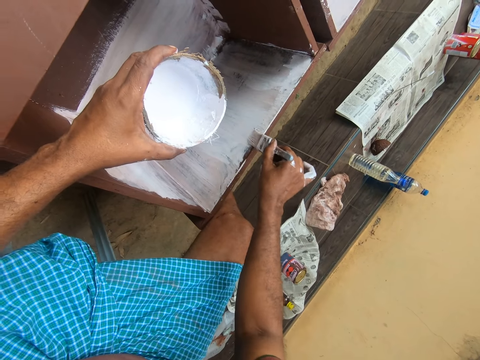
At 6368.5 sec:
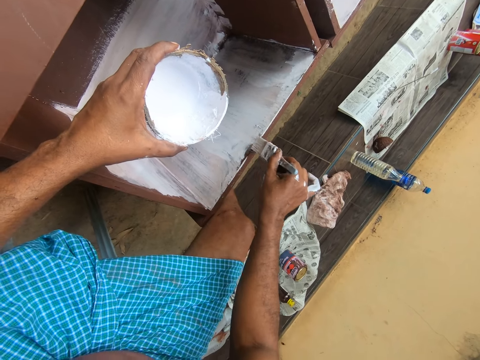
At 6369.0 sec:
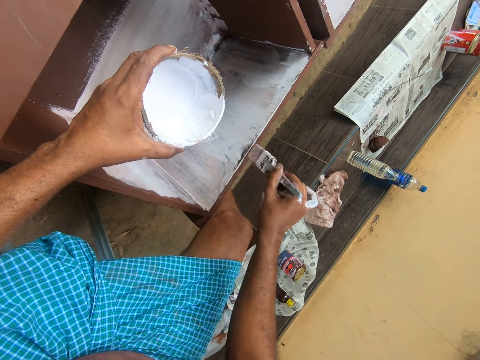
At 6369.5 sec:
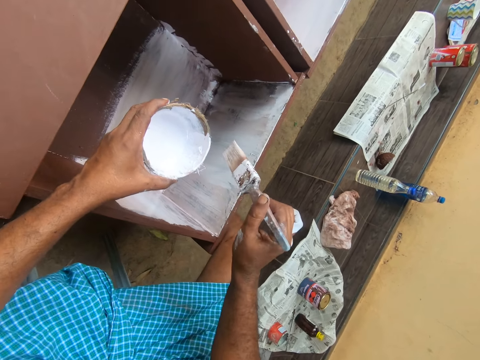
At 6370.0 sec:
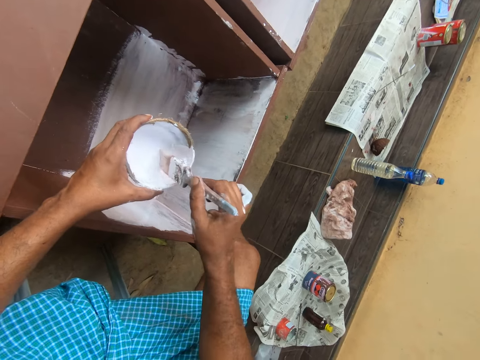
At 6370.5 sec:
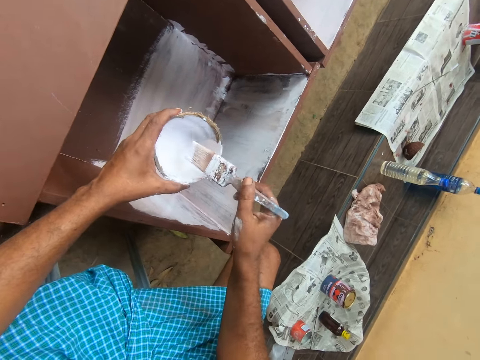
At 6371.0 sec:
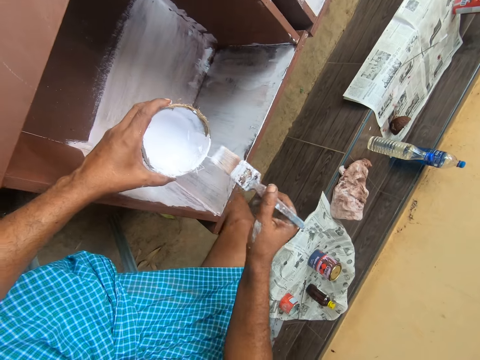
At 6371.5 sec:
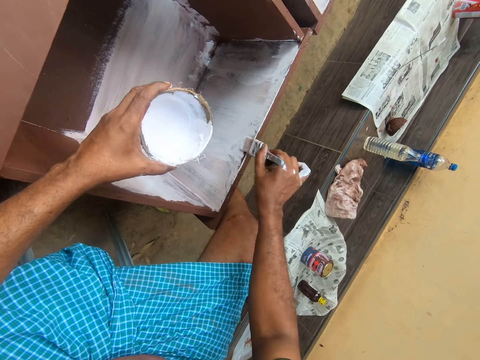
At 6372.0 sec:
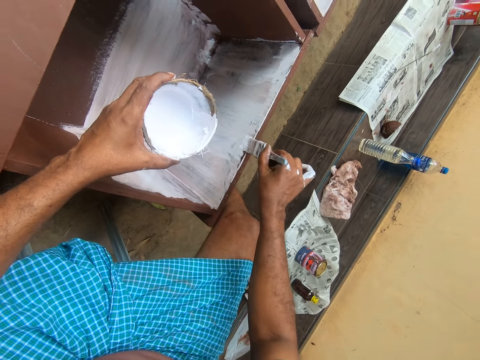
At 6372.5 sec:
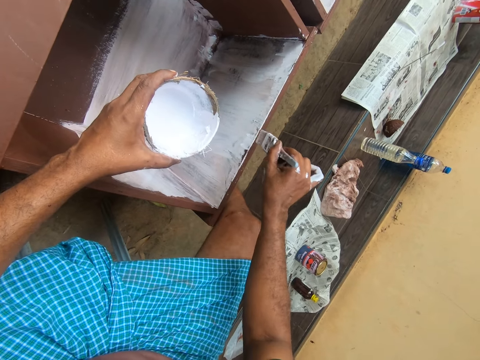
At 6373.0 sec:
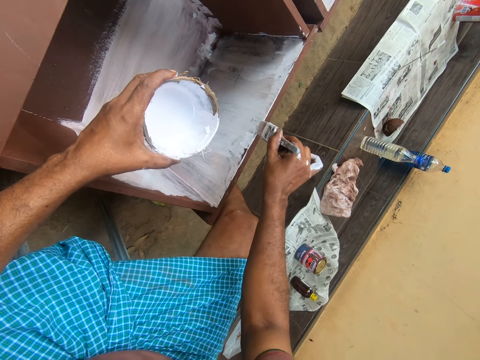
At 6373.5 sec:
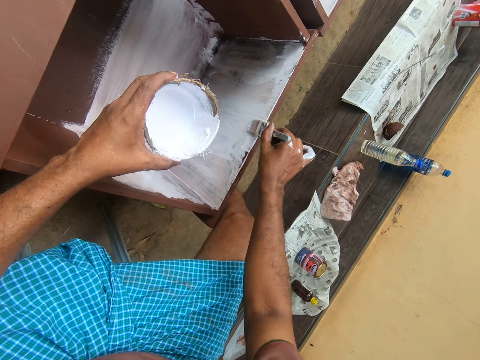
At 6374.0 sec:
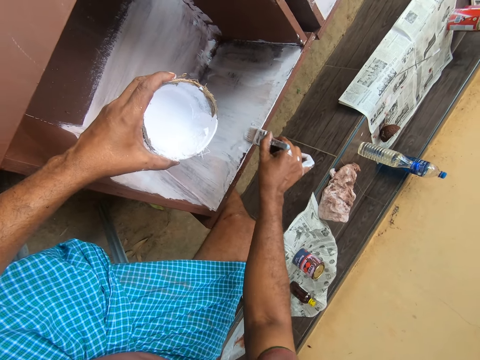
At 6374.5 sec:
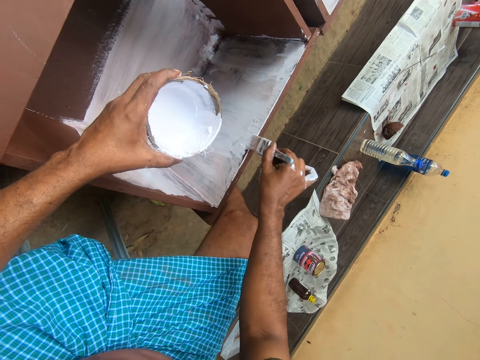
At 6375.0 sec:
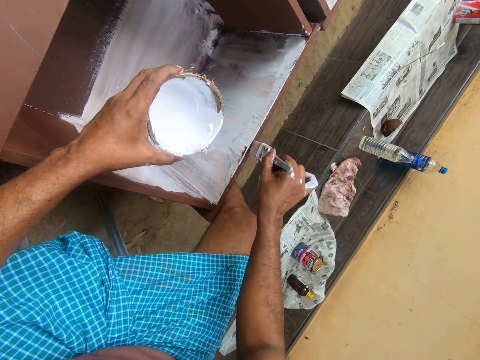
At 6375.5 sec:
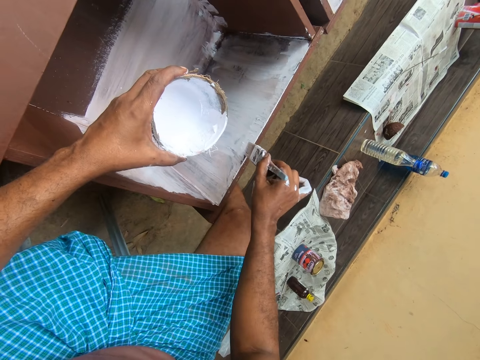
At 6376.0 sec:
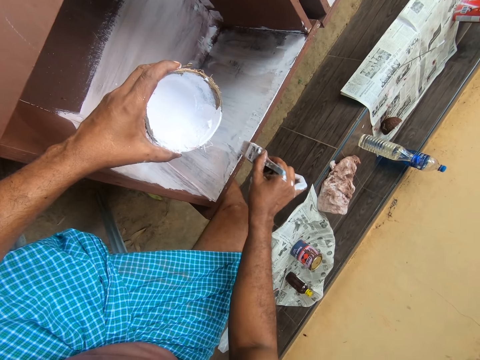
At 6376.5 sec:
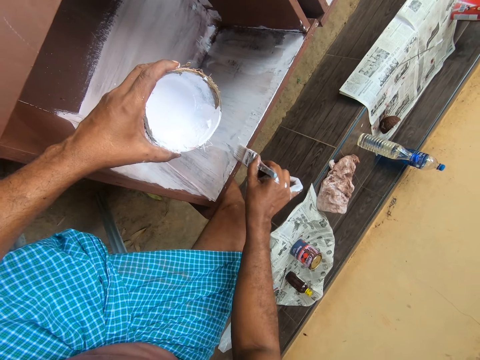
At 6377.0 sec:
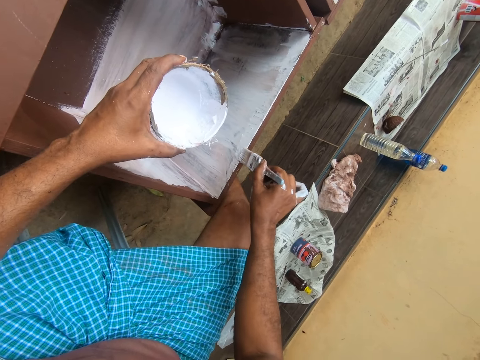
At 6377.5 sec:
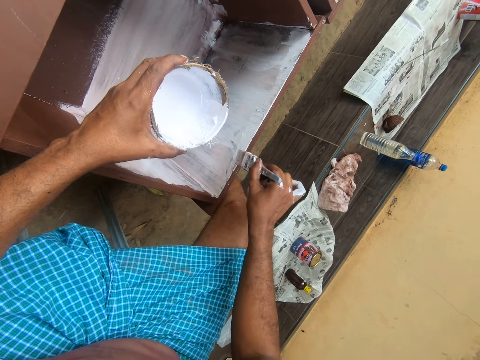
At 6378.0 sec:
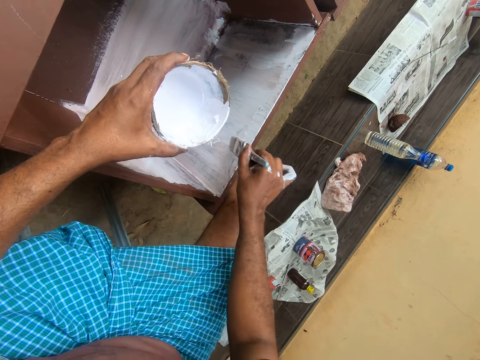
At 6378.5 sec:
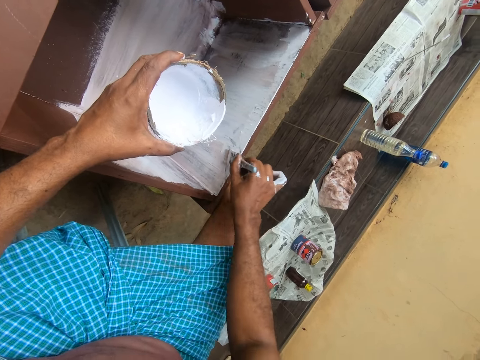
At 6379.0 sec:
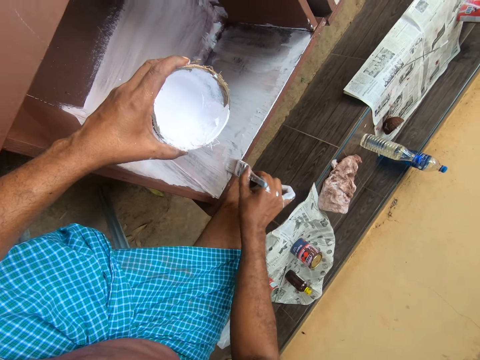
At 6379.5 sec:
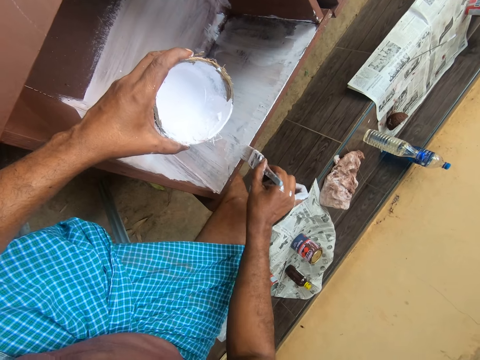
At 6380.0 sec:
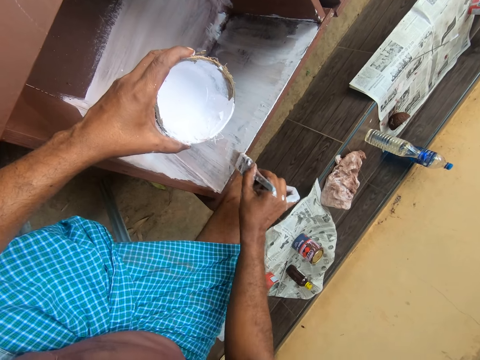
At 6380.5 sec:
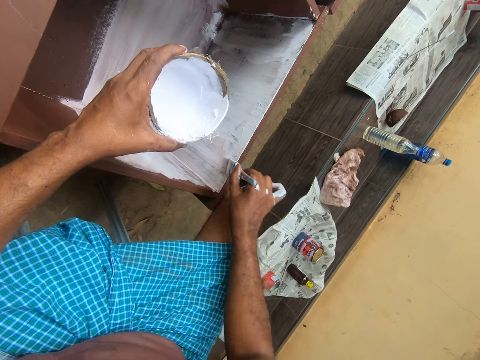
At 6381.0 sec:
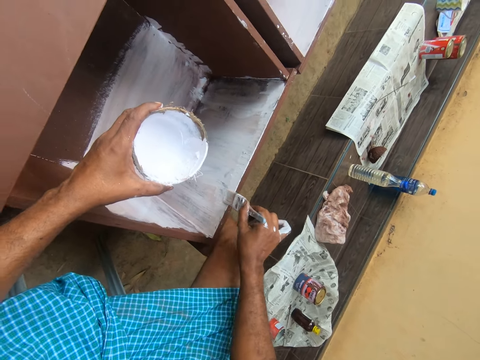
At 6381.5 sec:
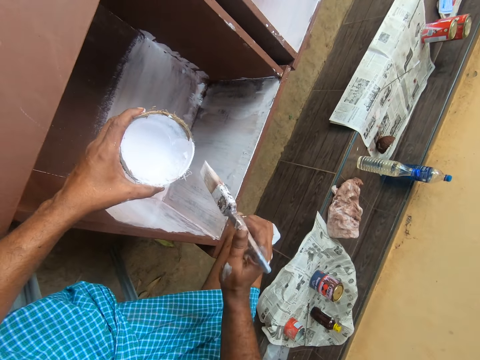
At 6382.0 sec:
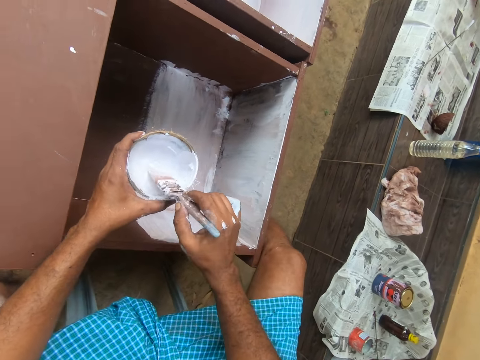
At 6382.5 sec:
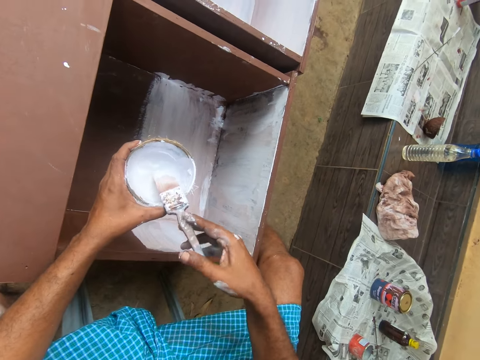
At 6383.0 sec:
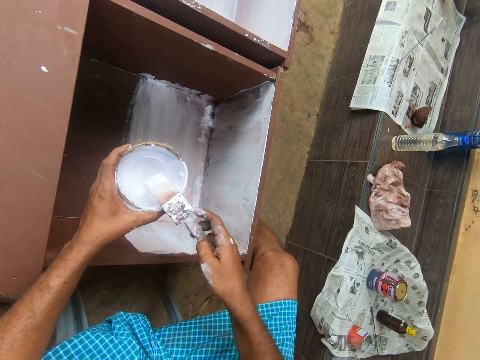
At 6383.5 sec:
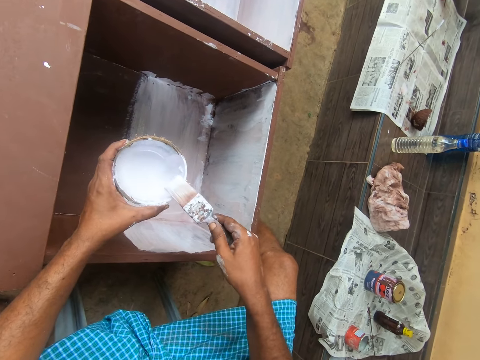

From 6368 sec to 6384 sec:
The camera wearer paints a cabinet using a brush. He paints the cabinet using the brush again. He dips the paintbrush in the paint container in his left hand. He rubs the paintbrush on the side of the paint container. He paints the cabinet or wardrobe with the paintbrush with his right hand. He paints the cabinet using the brush repeatedly. He dips the paintbrush in the paint container in his left hand.

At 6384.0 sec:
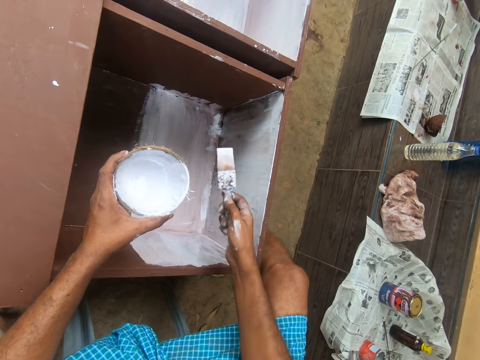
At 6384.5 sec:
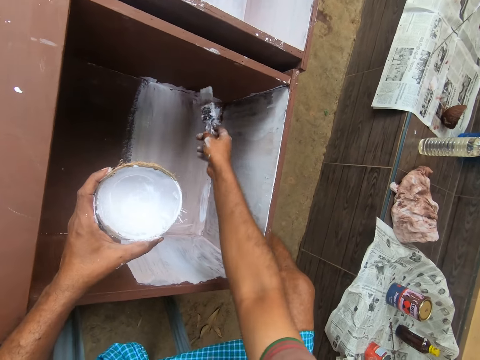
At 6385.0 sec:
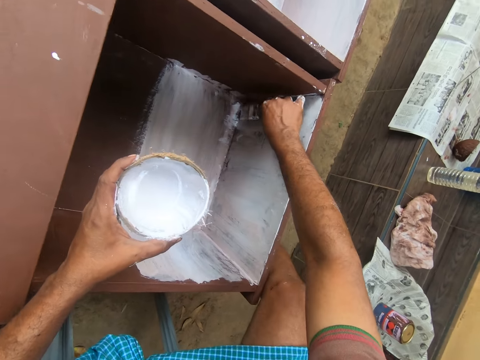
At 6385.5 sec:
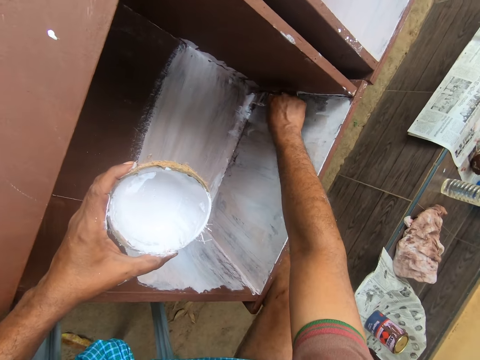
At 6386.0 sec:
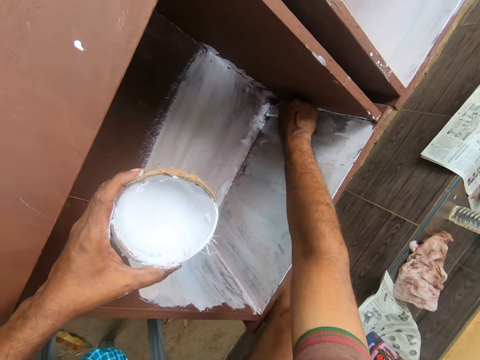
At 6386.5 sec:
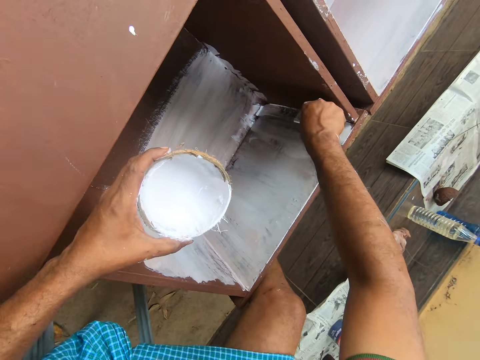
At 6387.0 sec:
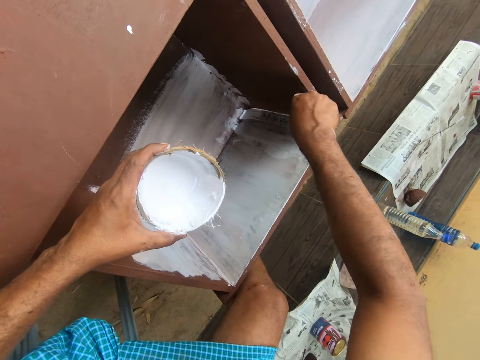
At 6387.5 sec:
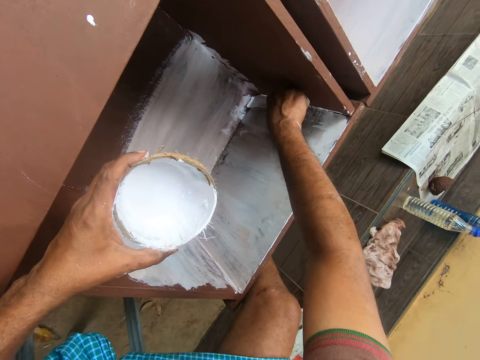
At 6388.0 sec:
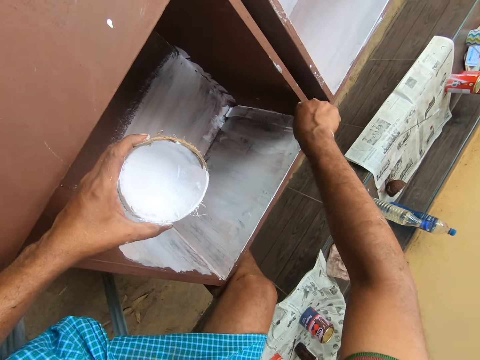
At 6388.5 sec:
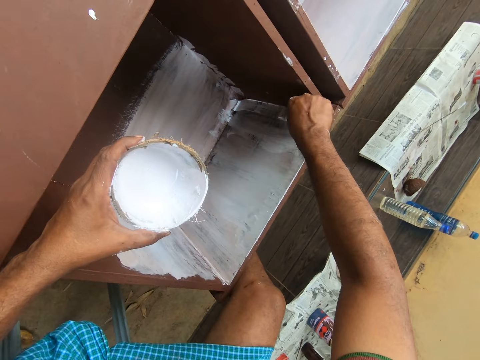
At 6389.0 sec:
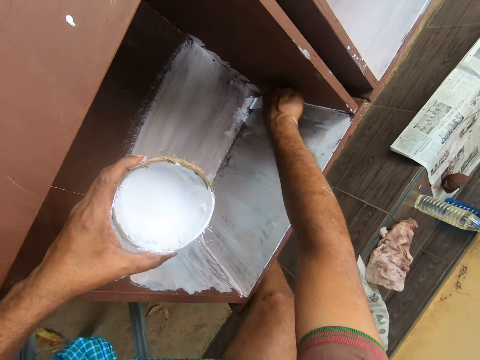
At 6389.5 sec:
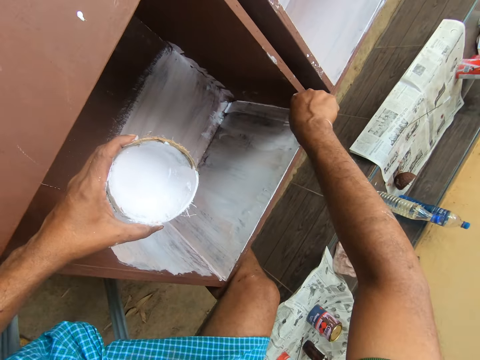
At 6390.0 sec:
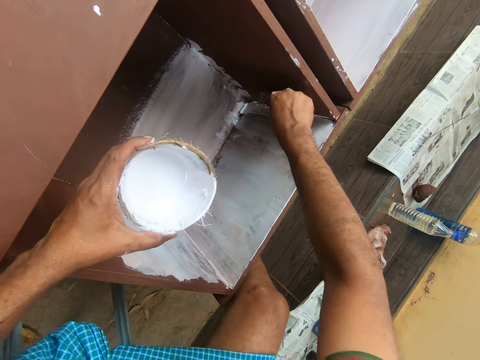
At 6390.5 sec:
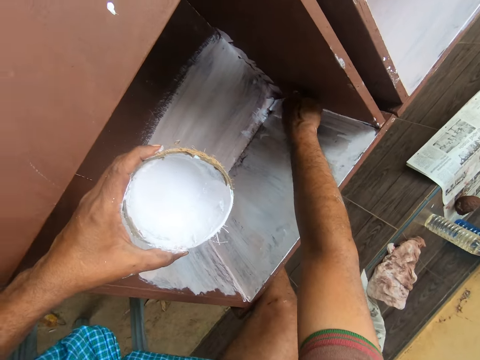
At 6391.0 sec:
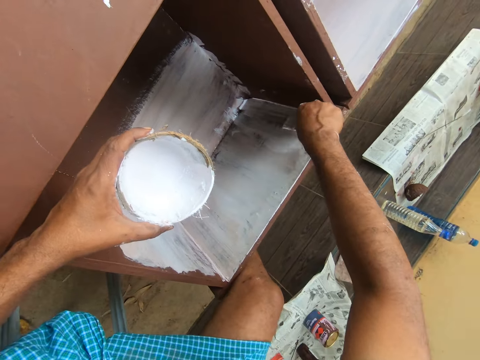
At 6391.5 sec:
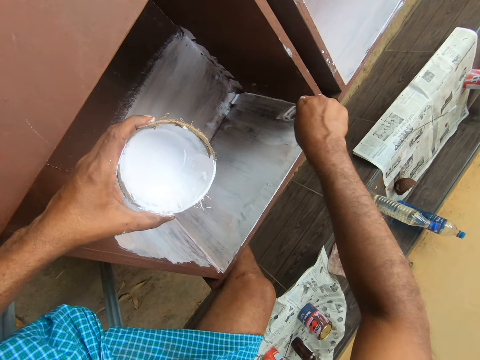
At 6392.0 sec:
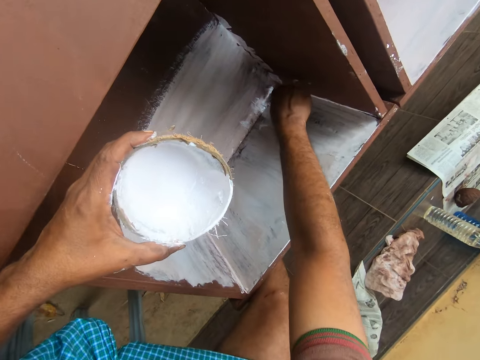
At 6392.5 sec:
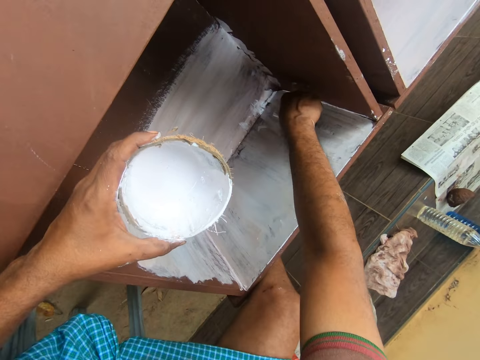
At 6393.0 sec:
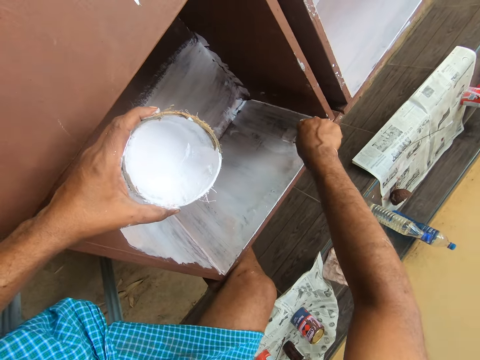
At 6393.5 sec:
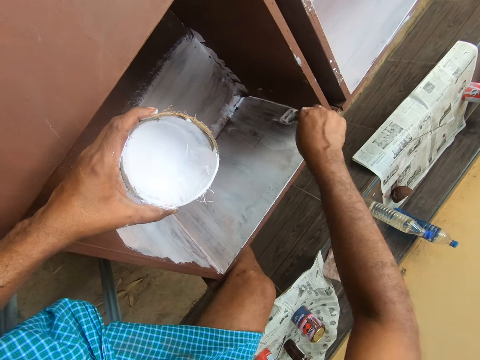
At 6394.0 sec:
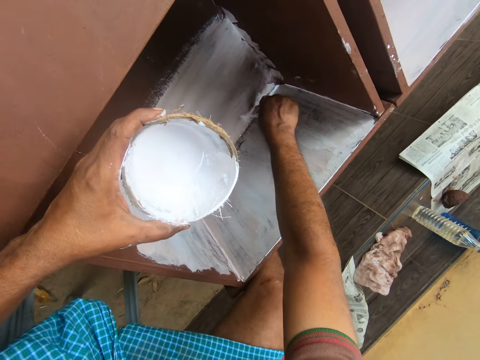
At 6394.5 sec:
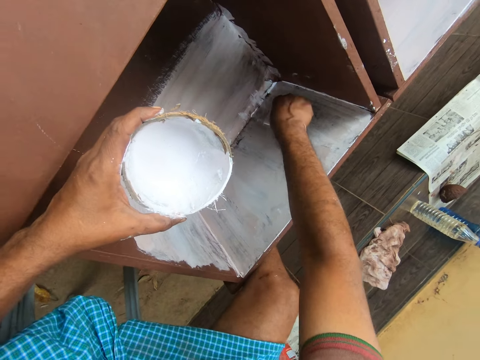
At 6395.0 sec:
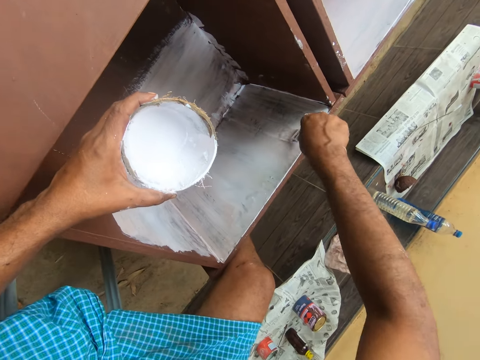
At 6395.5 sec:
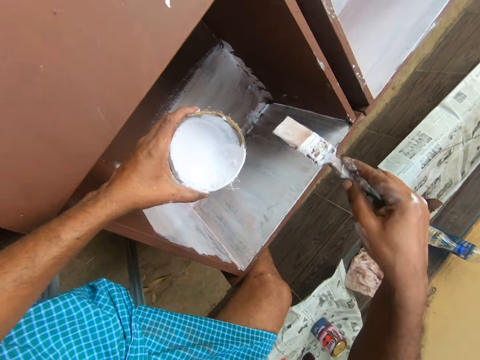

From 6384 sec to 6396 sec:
The camera wearer wipes a brush on a coconut shell. He paints the wardrobe or cabinet with the paintbrush with his right hand. He paints the cabinet using the brush repeatedly.
